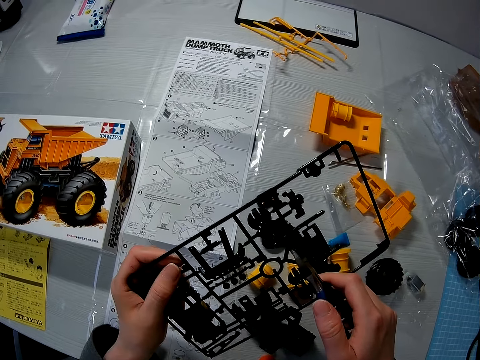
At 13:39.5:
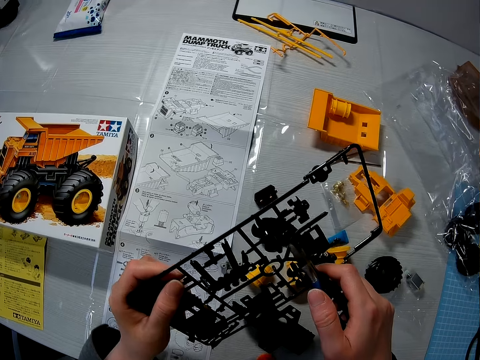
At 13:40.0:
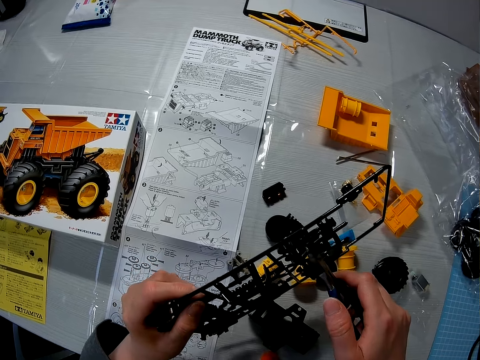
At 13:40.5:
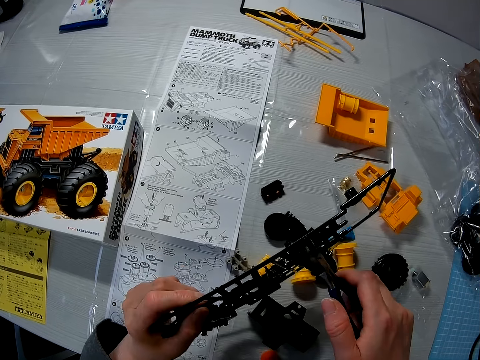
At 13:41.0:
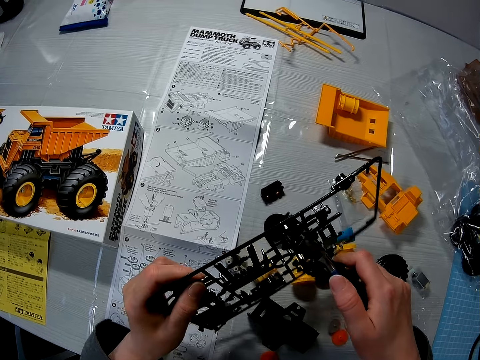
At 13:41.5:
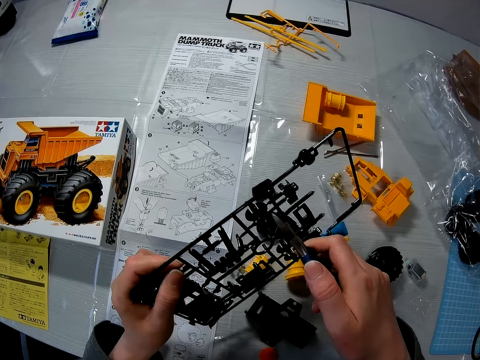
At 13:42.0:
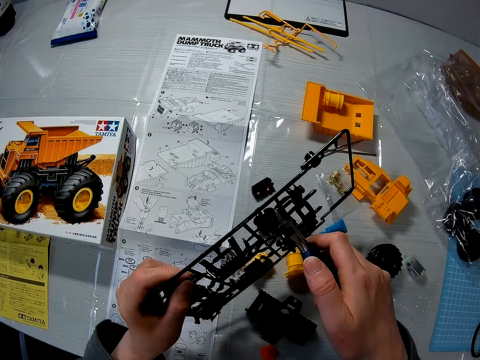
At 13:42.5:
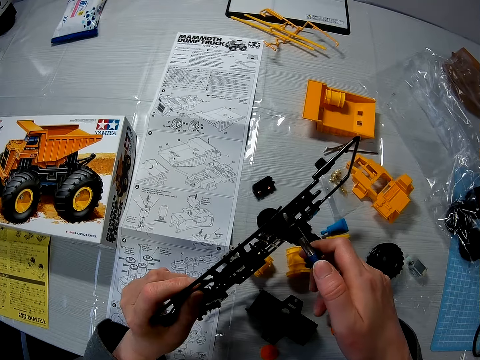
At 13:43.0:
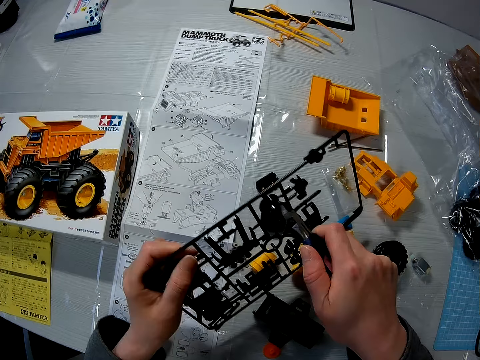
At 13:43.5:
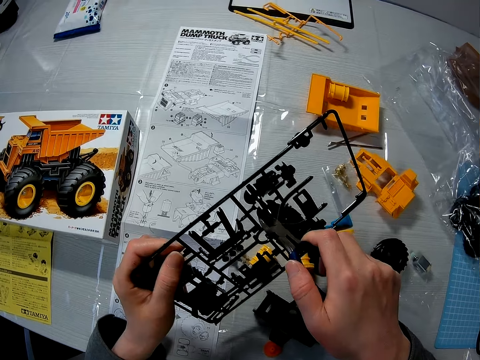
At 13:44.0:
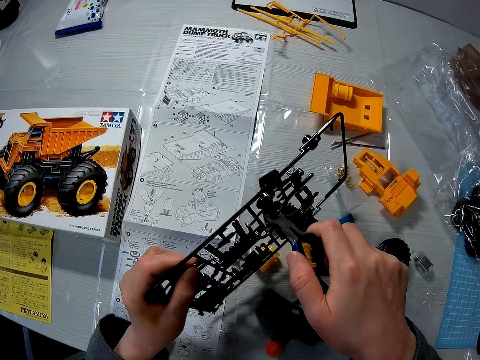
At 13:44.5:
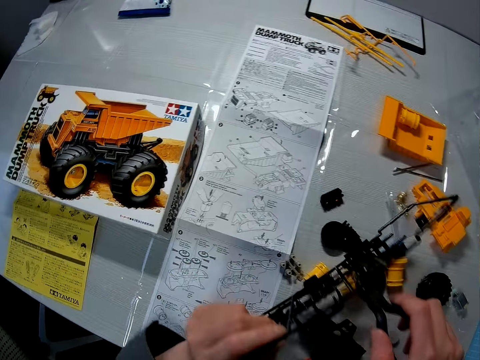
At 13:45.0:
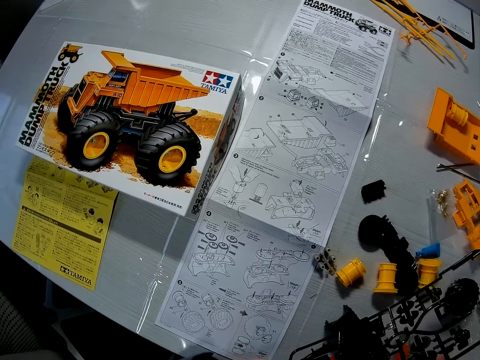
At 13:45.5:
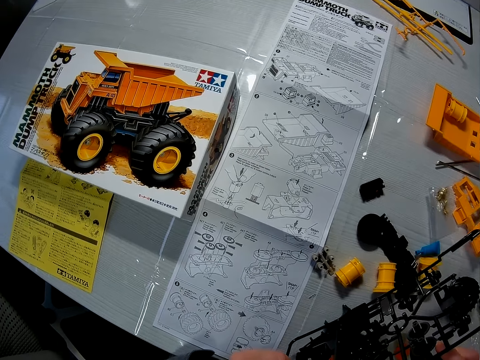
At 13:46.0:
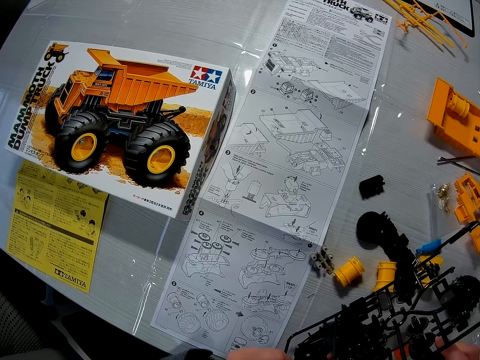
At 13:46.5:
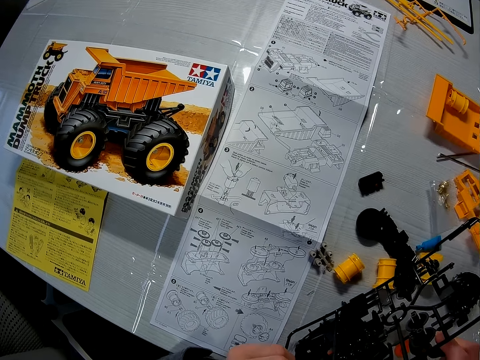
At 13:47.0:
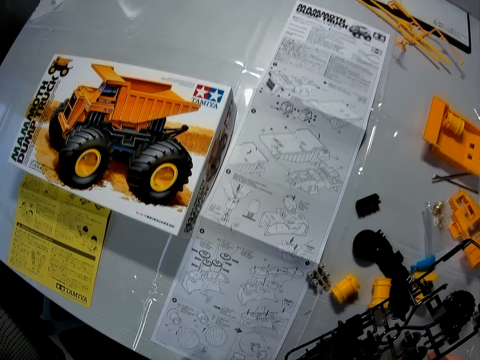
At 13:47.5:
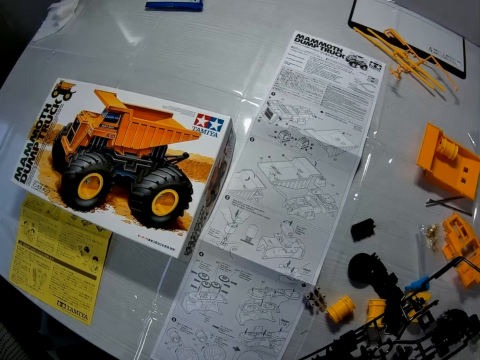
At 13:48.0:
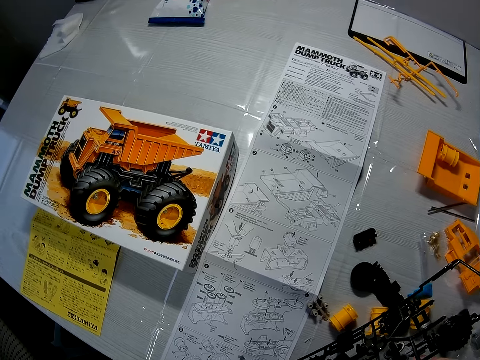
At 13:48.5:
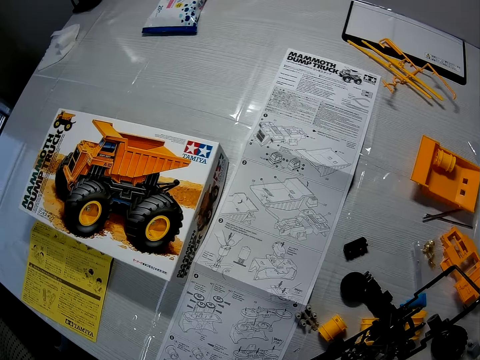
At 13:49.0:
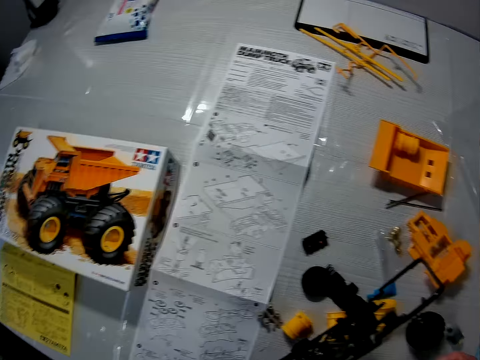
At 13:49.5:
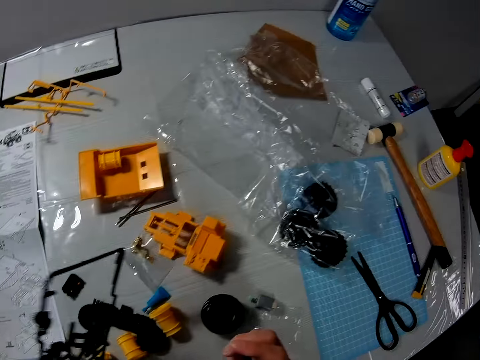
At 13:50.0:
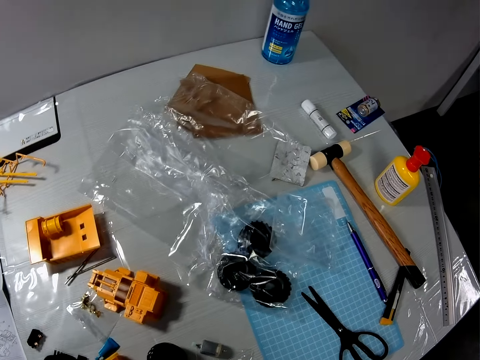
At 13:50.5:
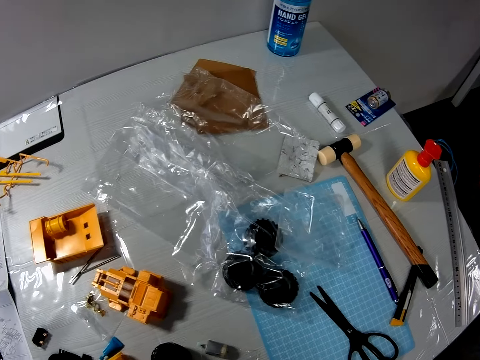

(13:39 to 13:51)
The camera wearer cuts the set of black pieces of the toy truck with the plier. They stare at the manual and look around.

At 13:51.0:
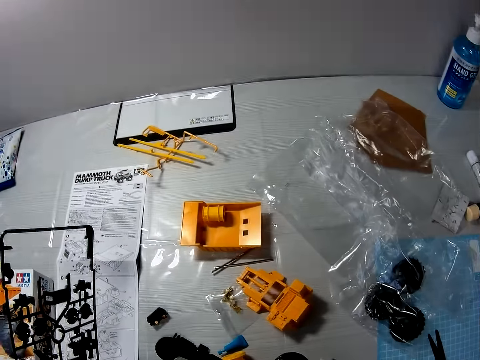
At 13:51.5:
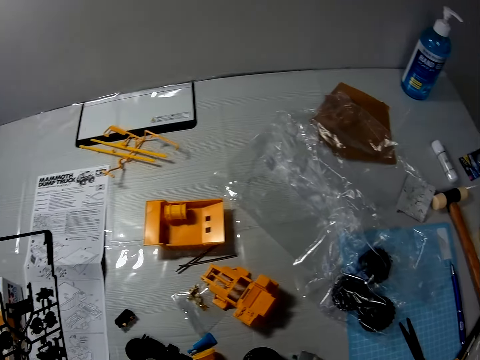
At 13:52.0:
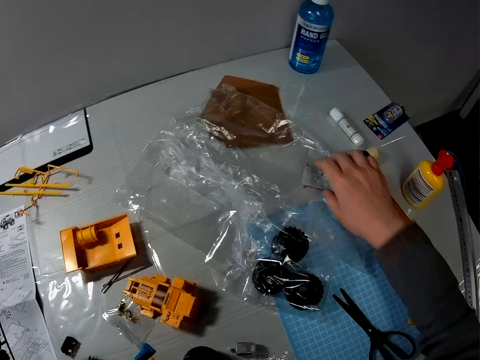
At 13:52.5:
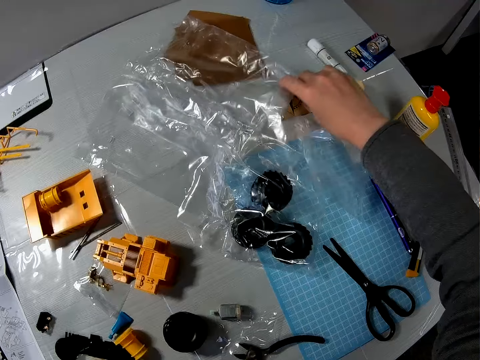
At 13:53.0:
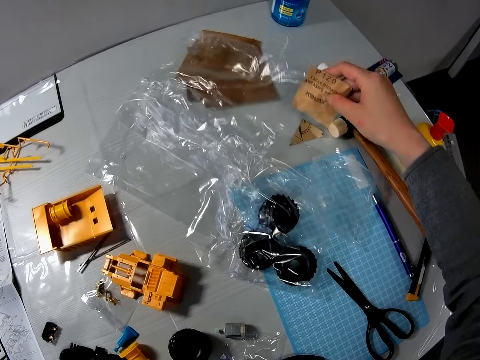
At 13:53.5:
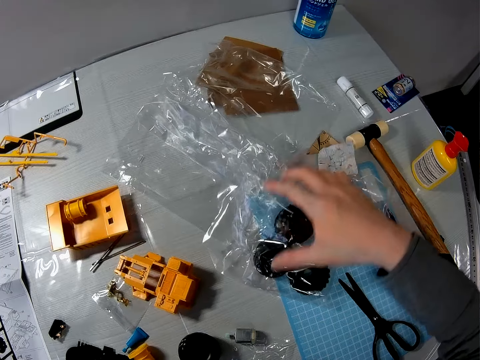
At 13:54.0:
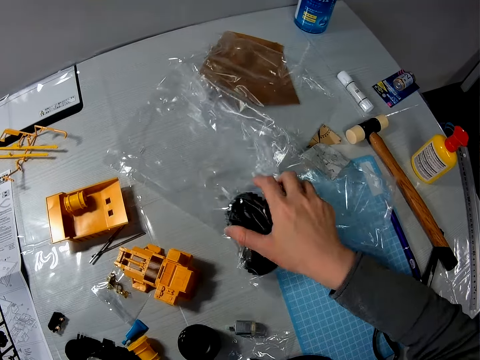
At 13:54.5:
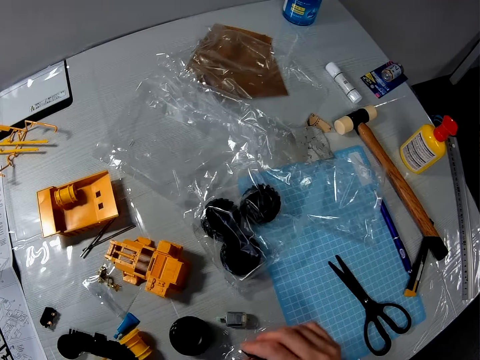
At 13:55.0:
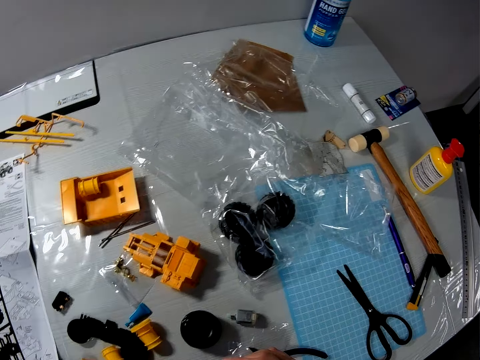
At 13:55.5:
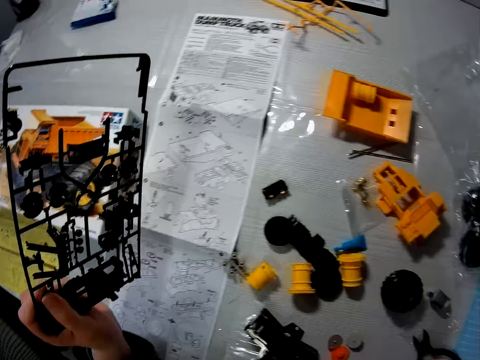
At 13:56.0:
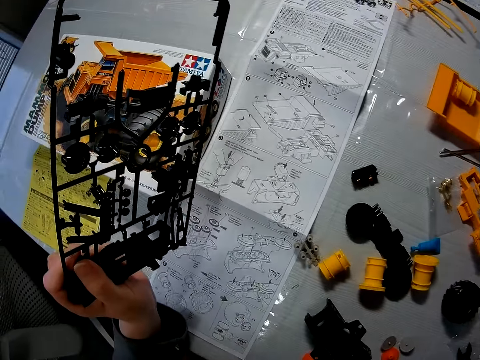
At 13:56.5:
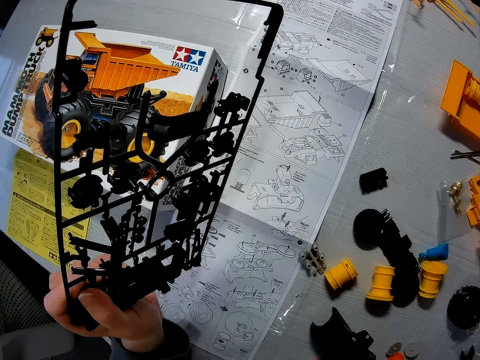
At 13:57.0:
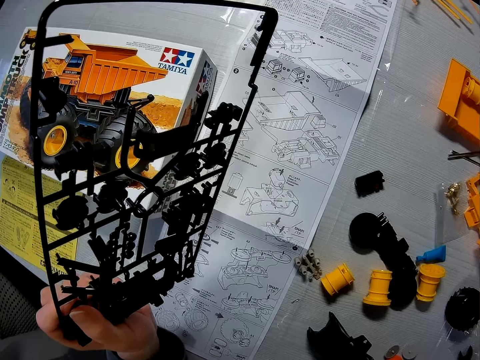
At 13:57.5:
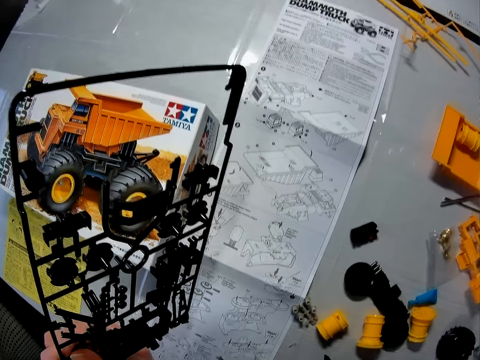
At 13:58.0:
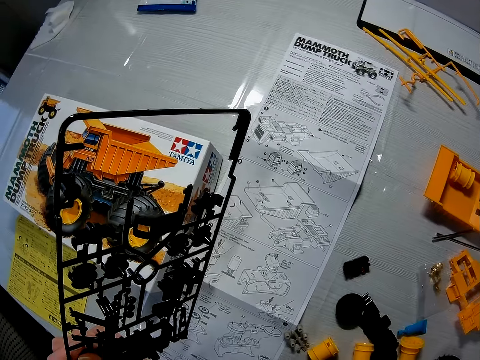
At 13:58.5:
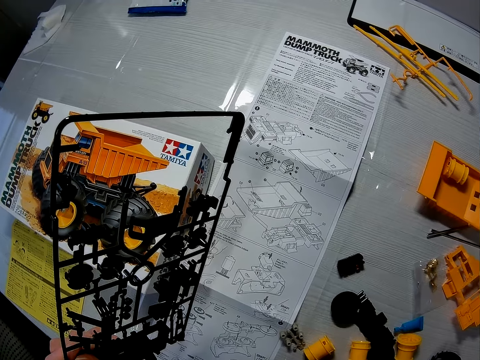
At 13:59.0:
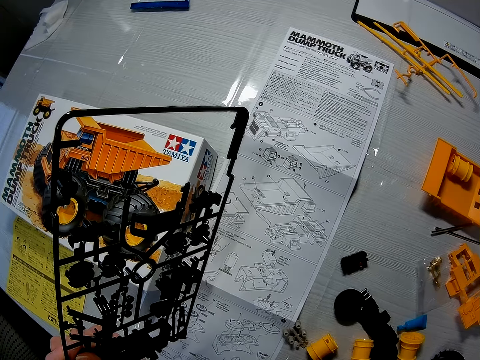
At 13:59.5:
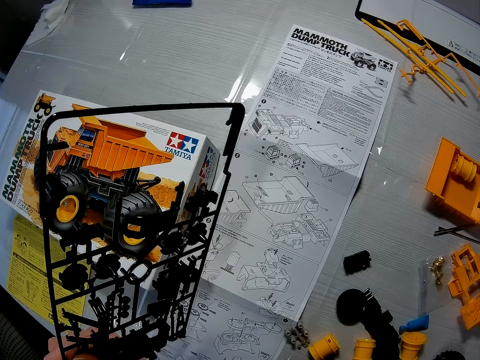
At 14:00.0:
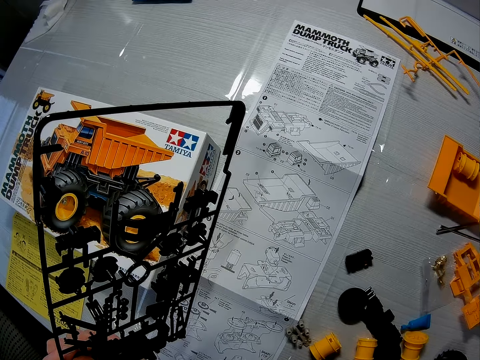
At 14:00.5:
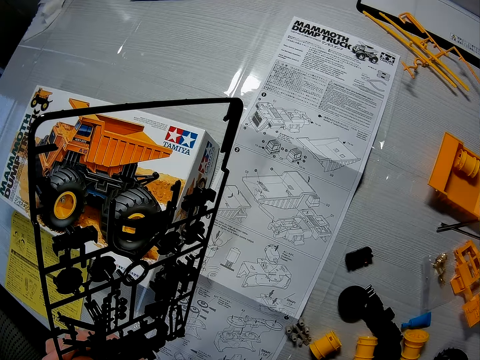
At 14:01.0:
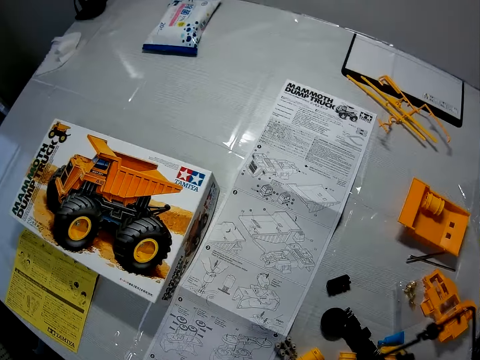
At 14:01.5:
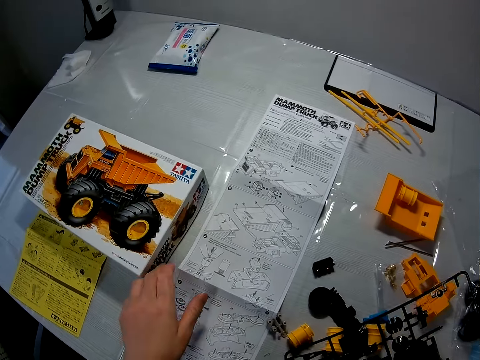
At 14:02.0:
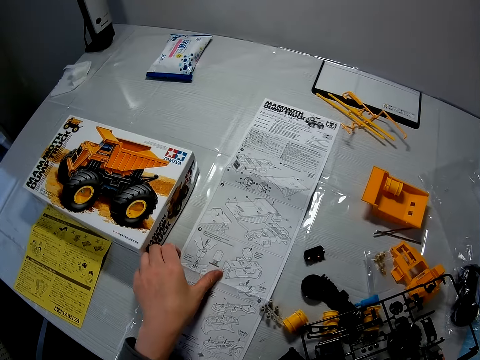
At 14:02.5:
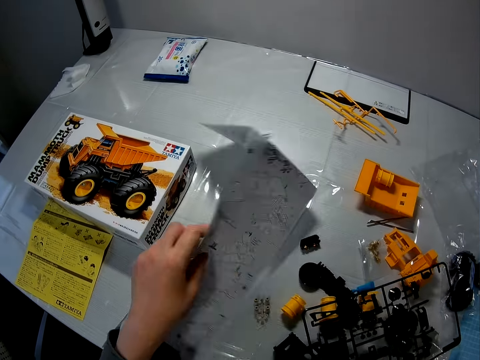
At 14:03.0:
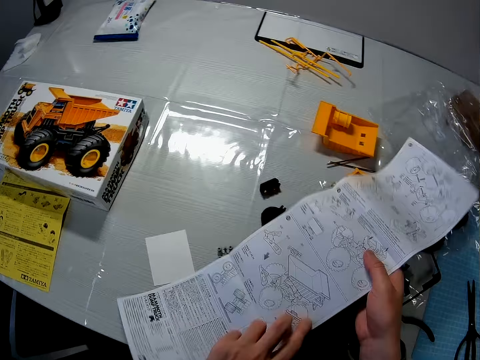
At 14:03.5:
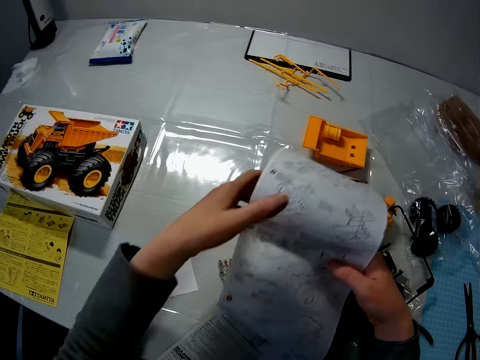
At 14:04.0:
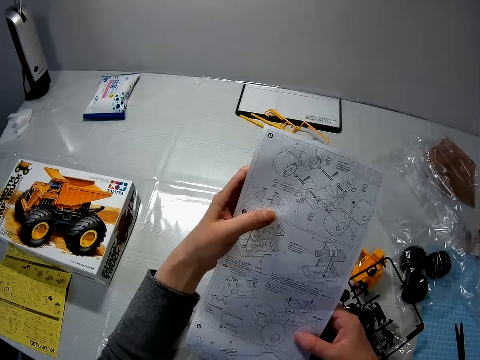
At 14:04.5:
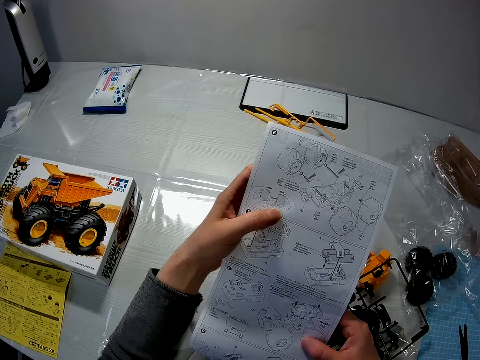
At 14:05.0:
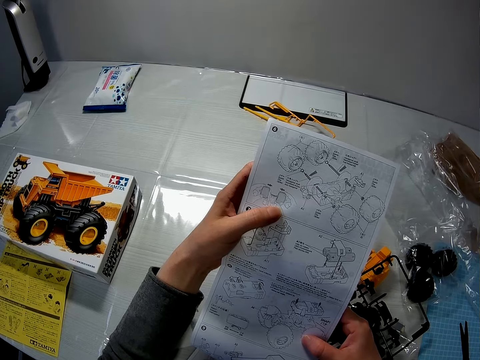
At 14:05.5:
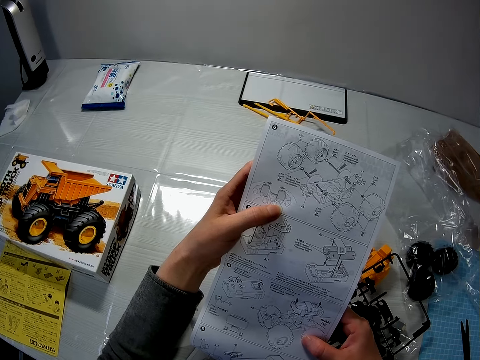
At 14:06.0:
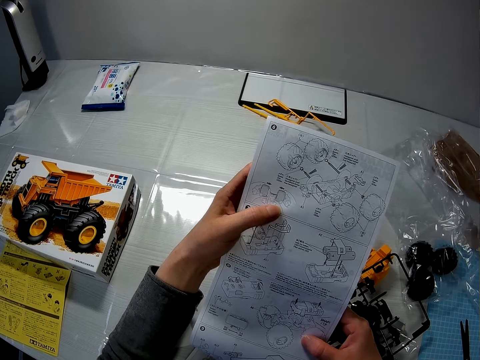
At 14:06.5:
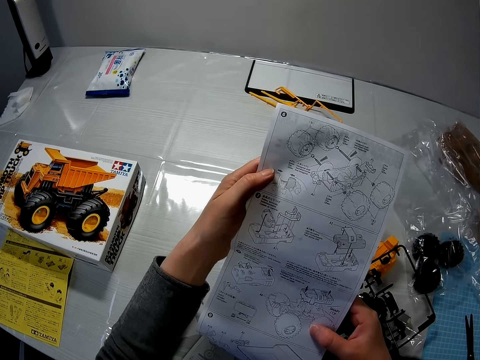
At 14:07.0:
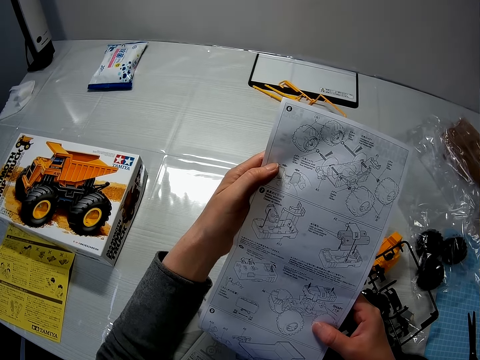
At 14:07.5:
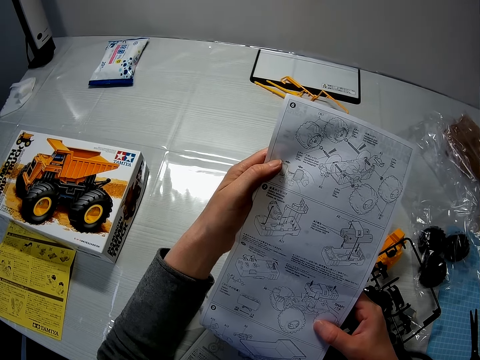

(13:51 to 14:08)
The camera wearer moves his hand towards the edge of the table. He adjusts a brown paper on the table with his right hand. He picks up the paper with his hand and lets go of the paper. He adjusts a nylon of tyres of the toy truck on the table with his right hand. He holds the tires of the Lego set, pushes the tires of the Lego set backwards and moves his hand towards him. He stares at the manual. He holds the set of black pieces of the toy truck with his left hand. He passes the set of black pieces of the toy truck to his right hand. He pushes a carton with his left hand. He places his hand on the manual. He picks a paper or manual on the table with his left hand. He turns over the paper on the table with his left hand. He places the manual on his other hand and moves his hand forwards. He holds the paper with his hands. He looks toward the paper in his hands.
